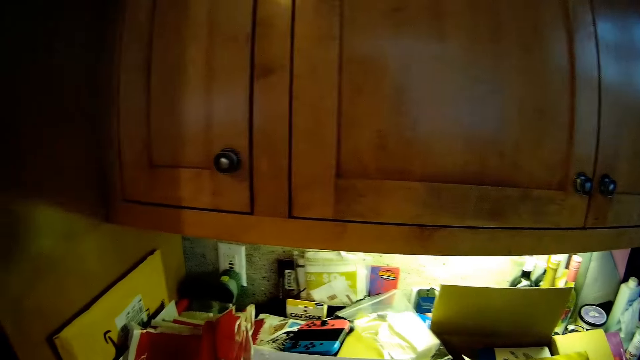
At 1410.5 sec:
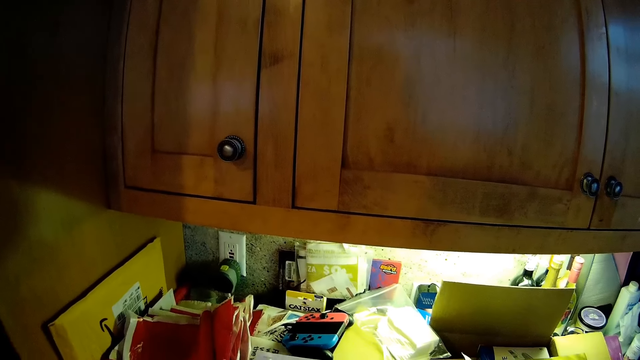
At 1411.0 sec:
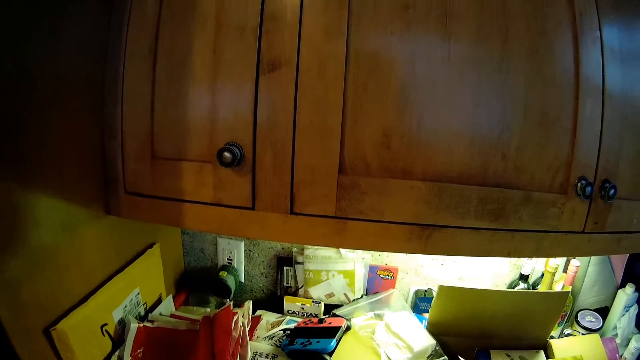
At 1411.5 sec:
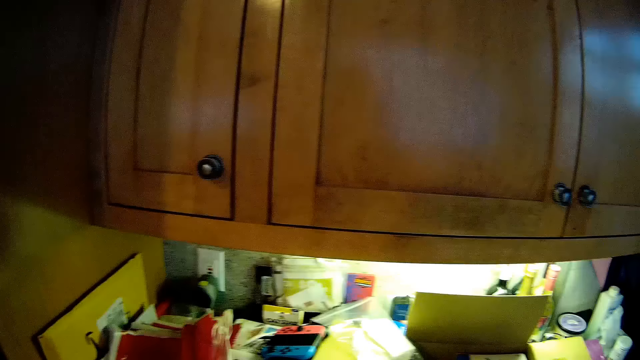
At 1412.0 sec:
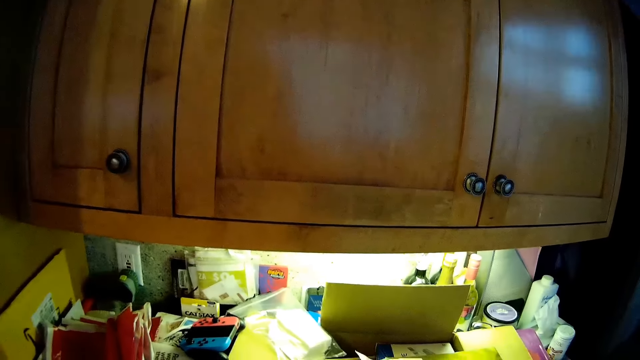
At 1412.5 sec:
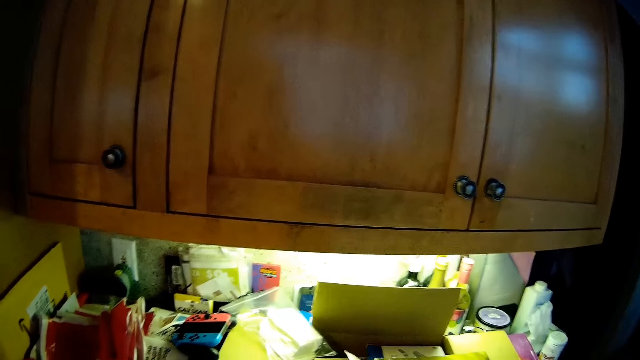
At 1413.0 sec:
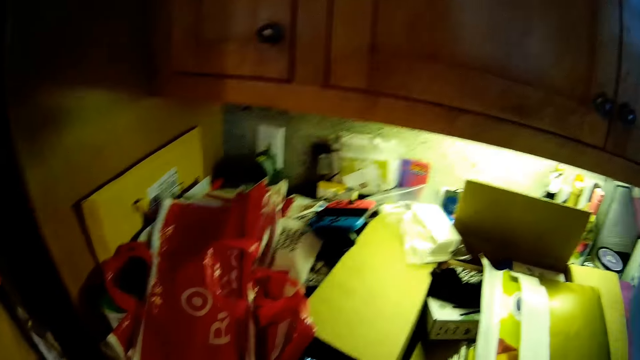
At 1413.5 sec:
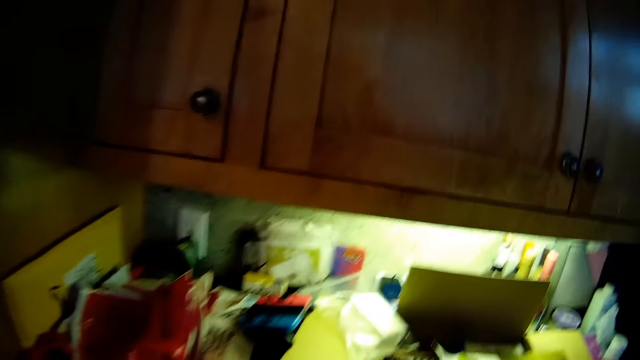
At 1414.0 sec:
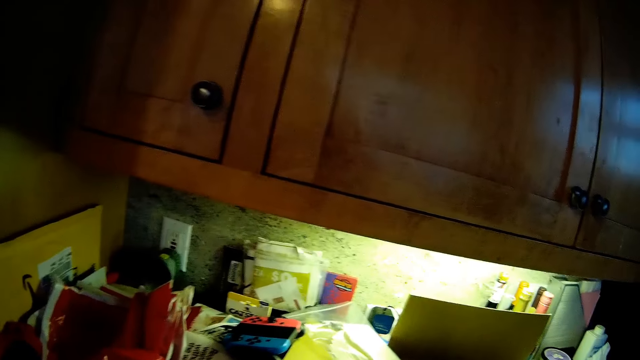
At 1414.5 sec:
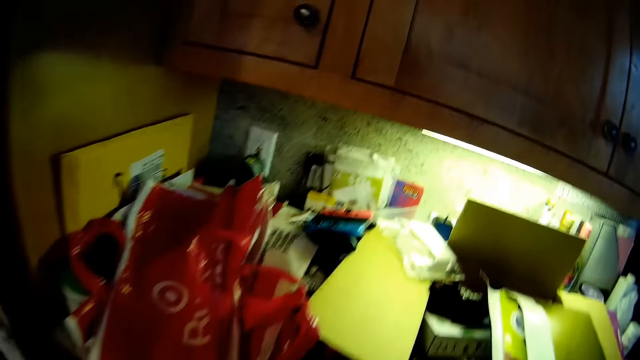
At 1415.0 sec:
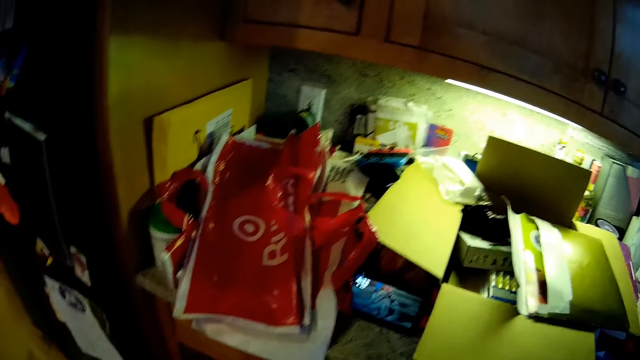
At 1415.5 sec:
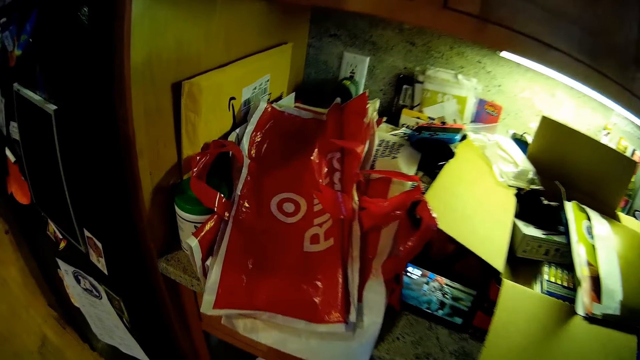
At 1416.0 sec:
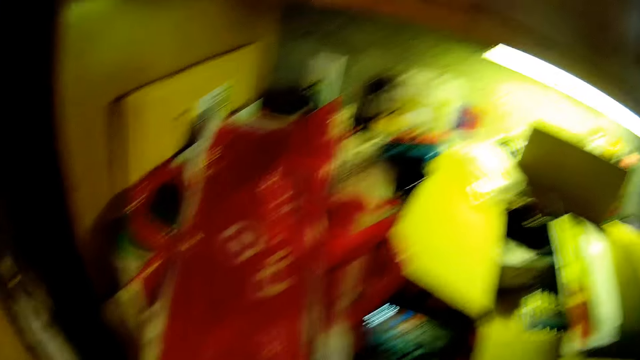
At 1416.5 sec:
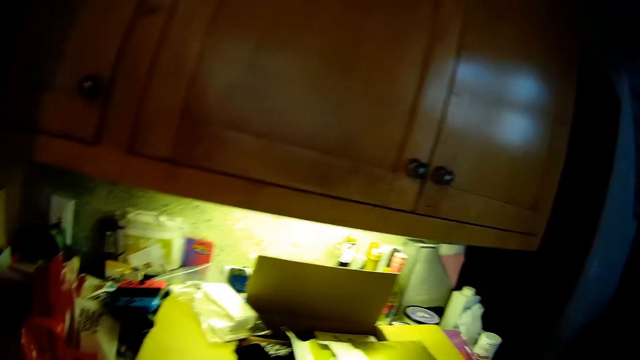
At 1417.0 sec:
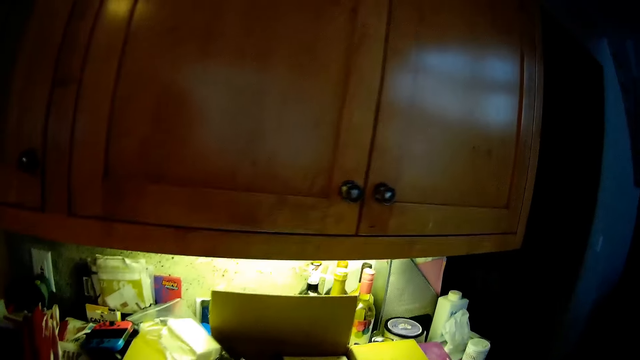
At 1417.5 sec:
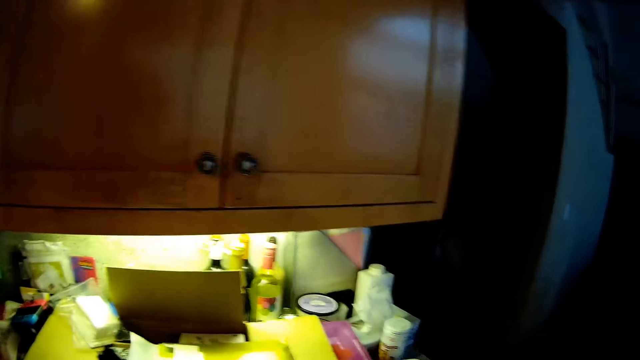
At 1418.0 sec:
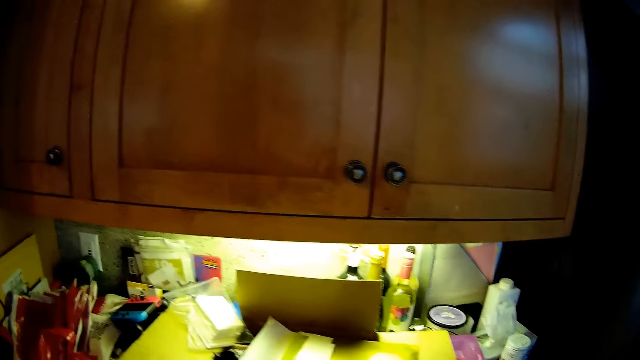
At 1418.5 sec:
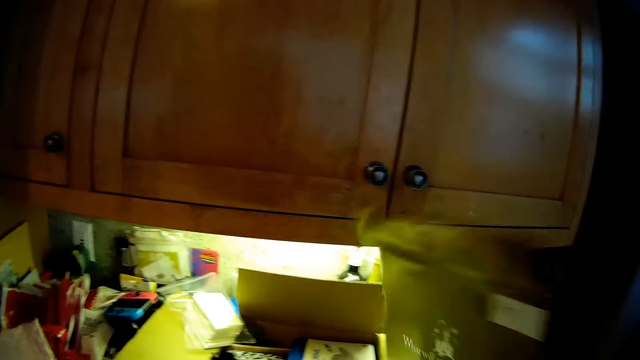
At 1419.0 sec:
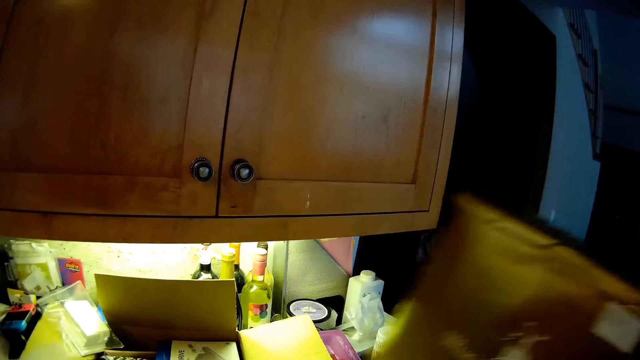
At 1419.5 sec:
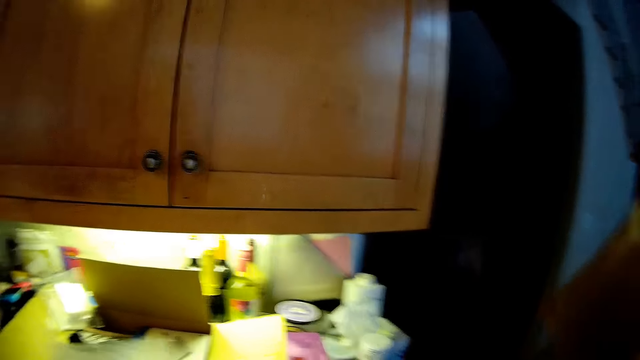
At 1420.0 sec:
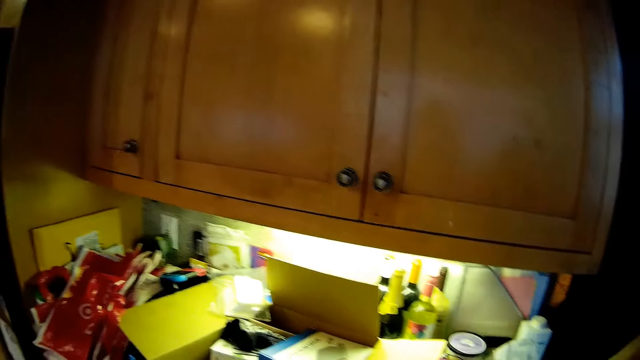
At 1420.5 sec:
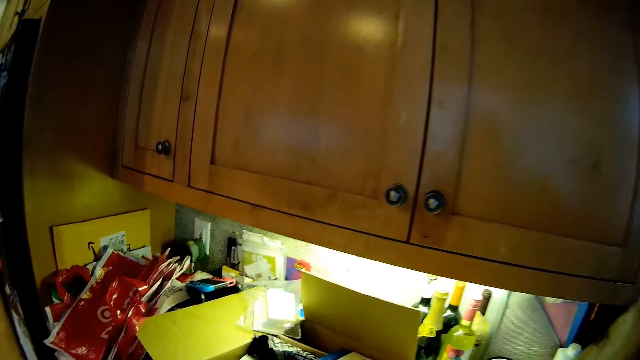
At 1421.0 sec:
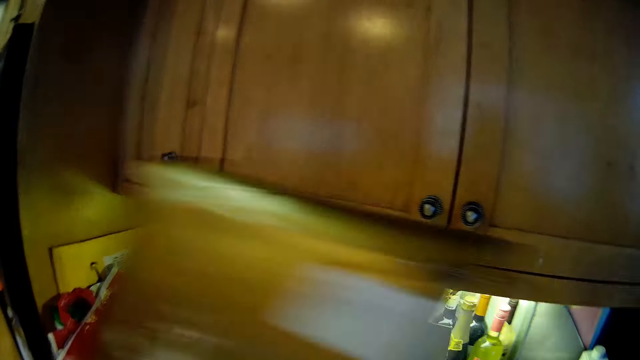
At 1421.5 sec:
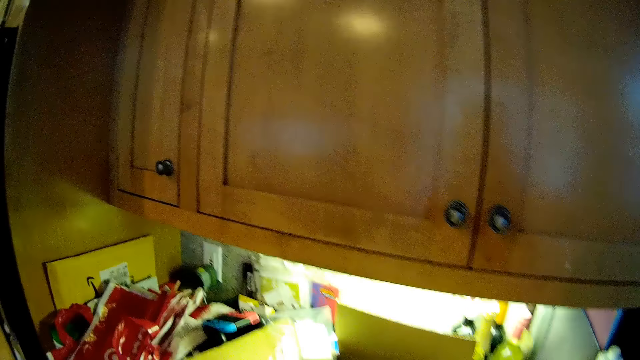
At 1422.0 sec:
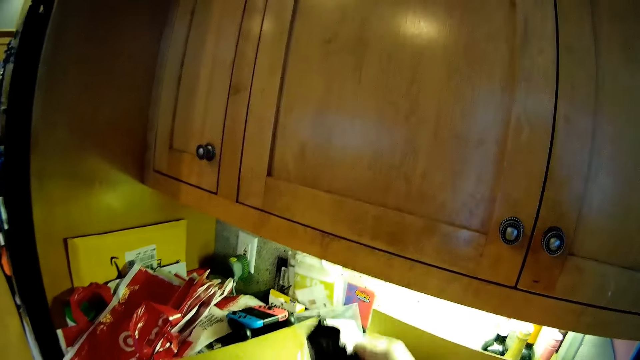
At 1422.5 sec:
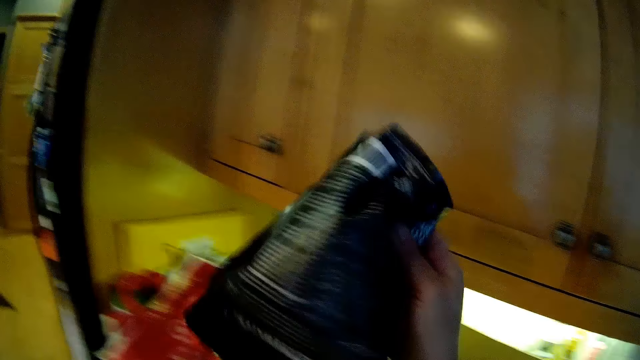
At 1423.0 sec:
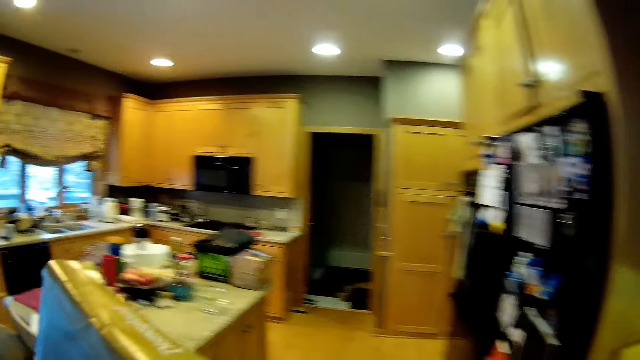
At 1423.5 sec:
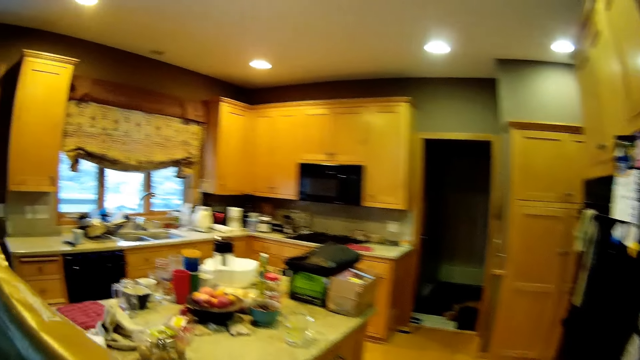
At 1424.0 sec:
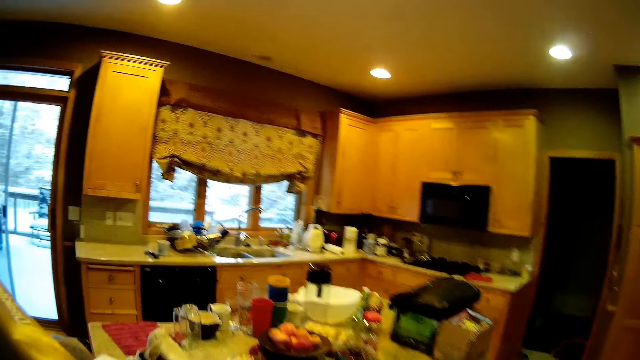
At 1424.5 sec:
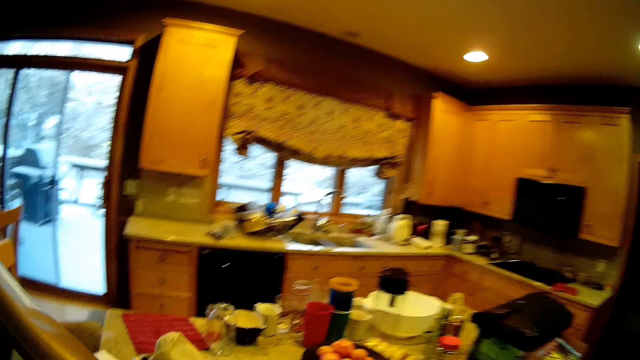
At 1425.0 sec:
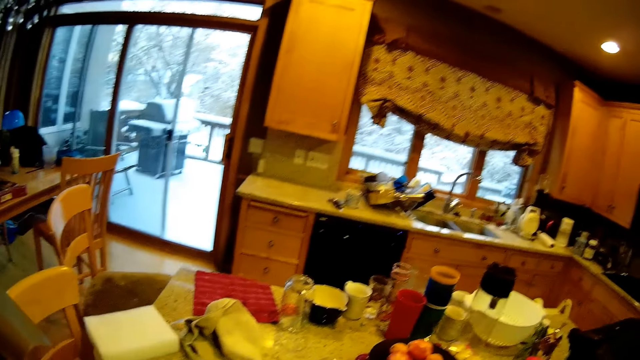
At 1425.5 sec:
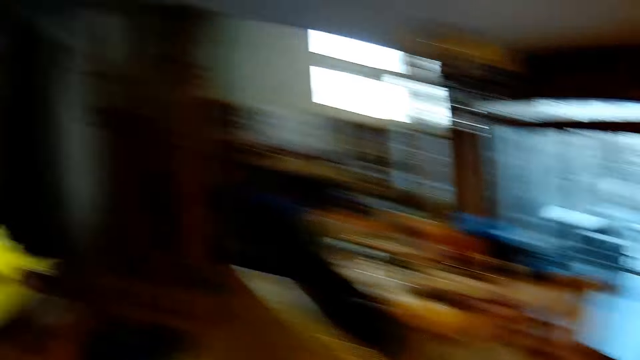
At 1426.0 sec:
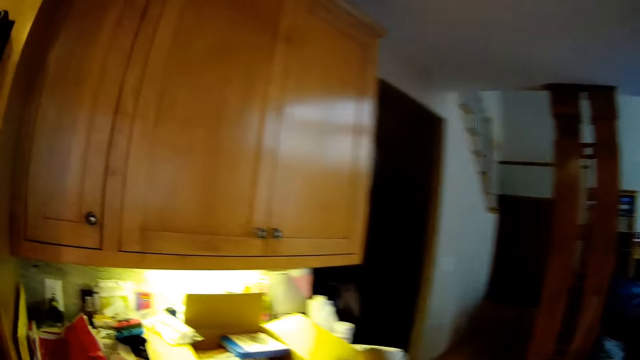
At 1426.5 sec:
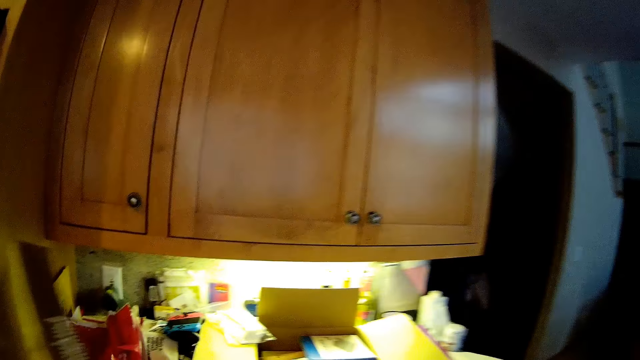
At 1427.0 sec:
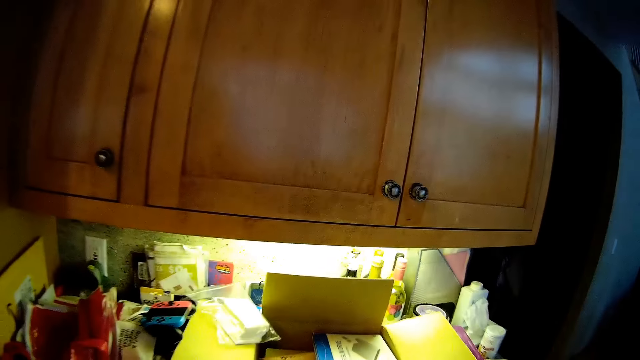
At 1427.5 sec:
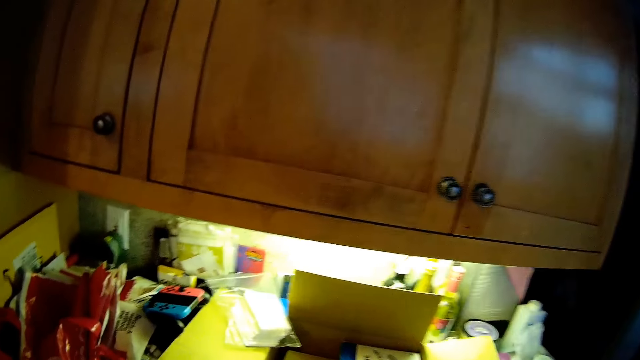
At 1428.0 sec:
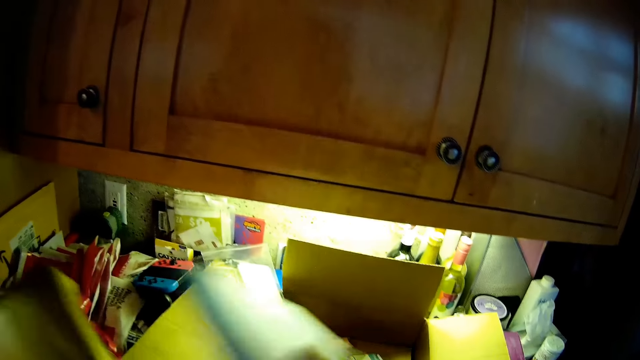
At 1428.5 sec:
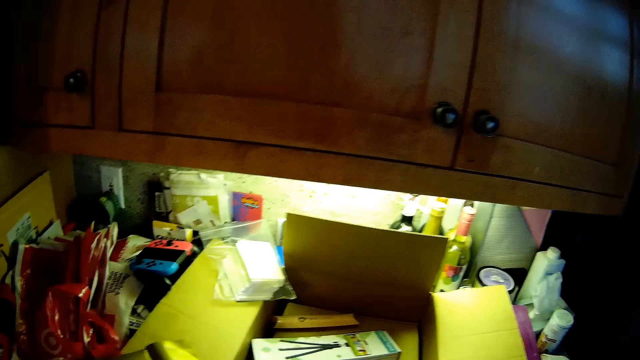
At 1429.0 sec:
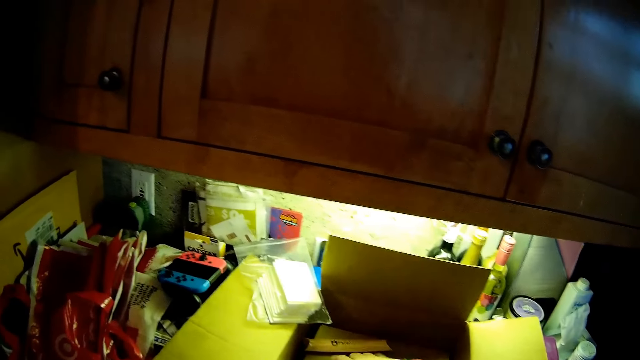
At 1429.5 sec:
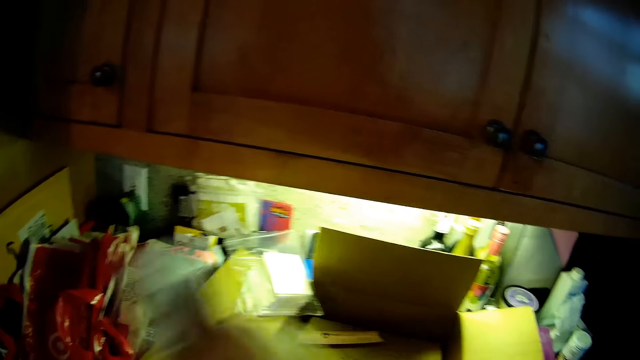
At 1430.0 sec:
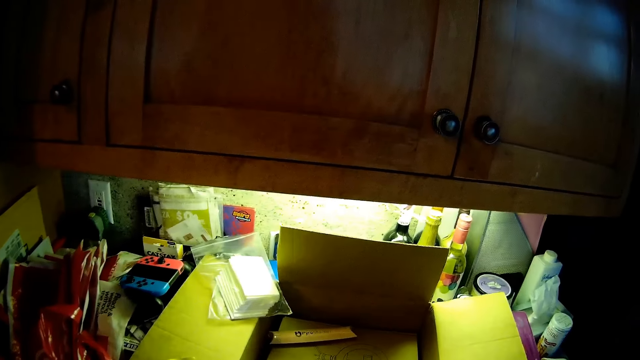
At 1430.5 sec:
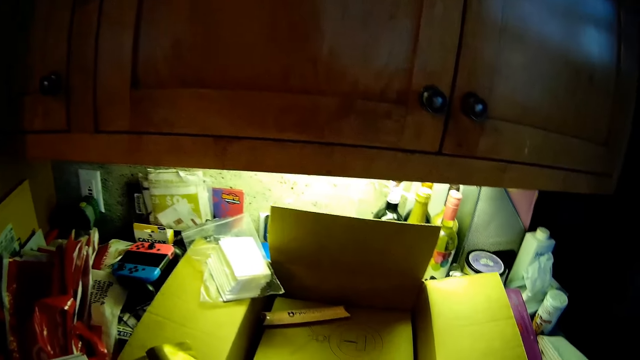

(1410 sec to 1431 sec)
The camera wearer picks something. They sort out things in the drawer.
